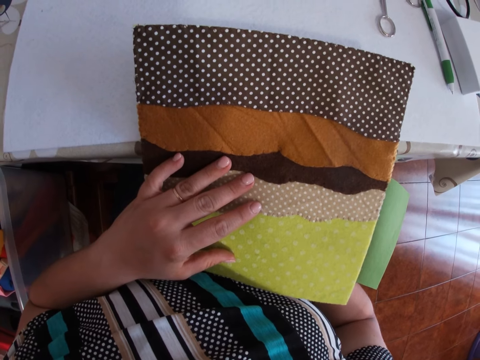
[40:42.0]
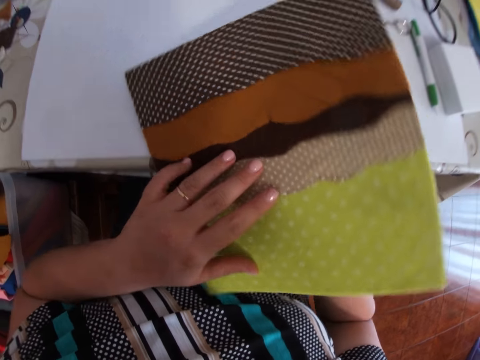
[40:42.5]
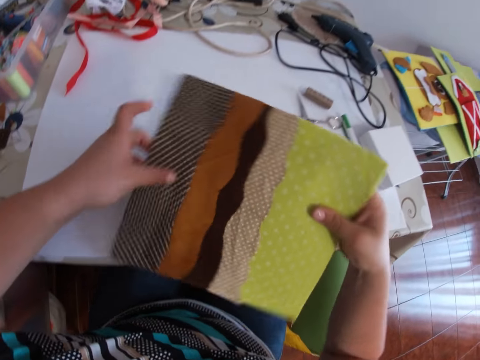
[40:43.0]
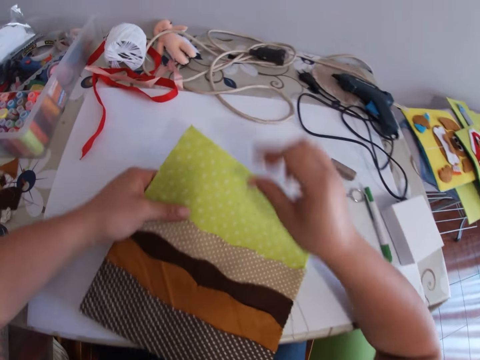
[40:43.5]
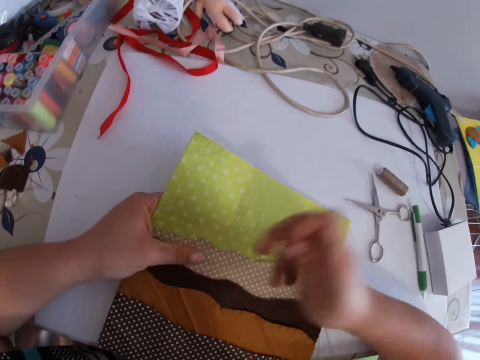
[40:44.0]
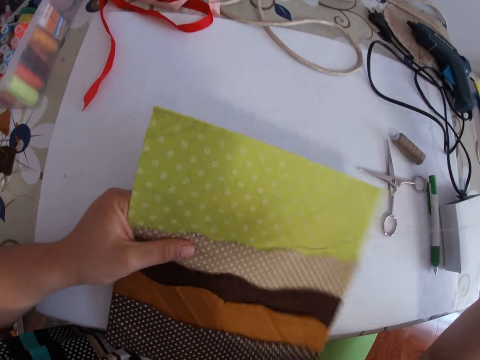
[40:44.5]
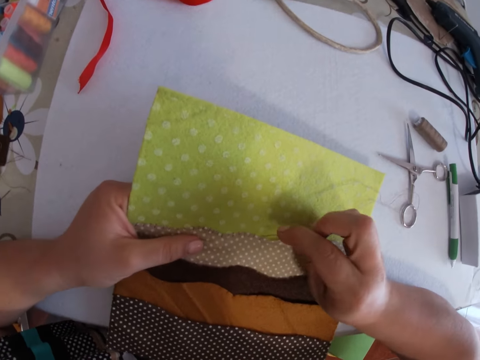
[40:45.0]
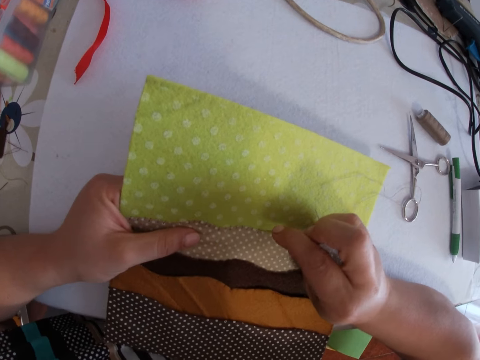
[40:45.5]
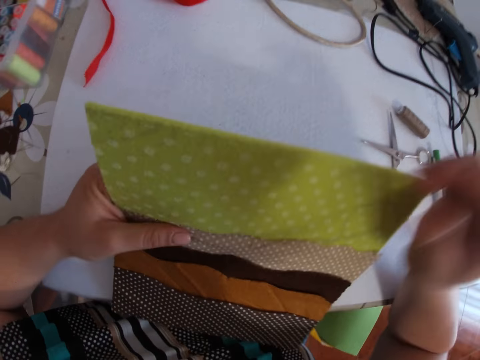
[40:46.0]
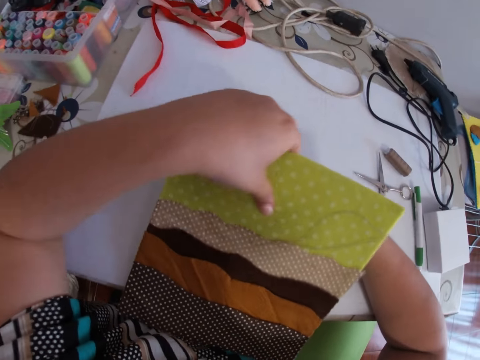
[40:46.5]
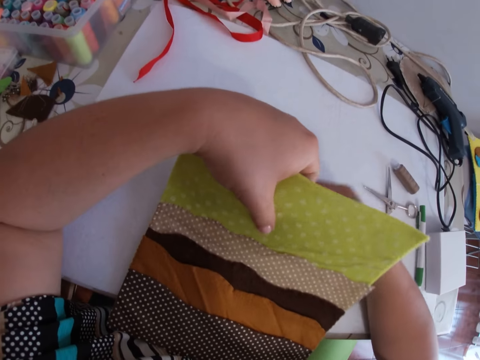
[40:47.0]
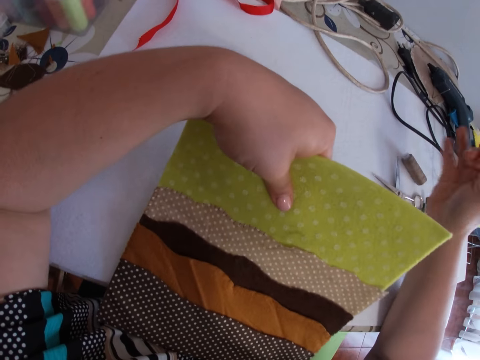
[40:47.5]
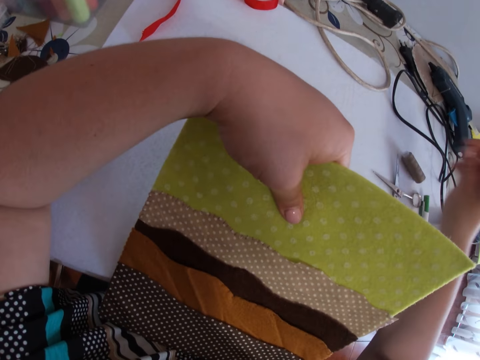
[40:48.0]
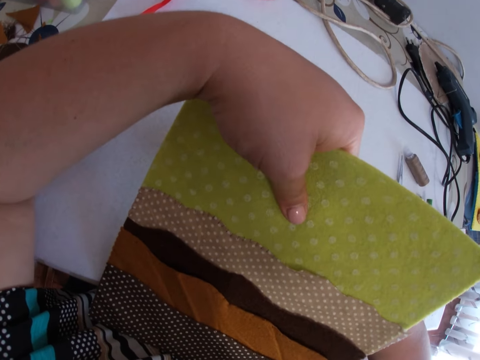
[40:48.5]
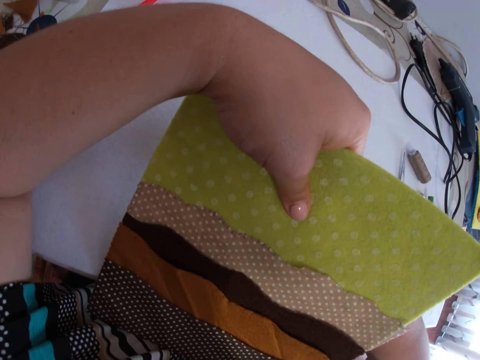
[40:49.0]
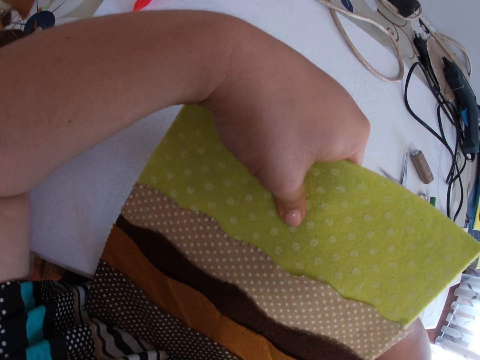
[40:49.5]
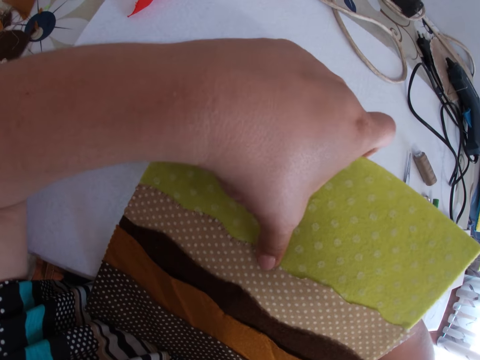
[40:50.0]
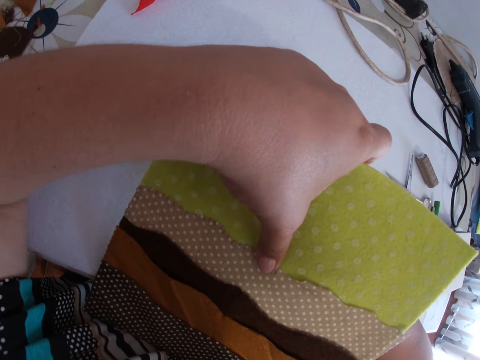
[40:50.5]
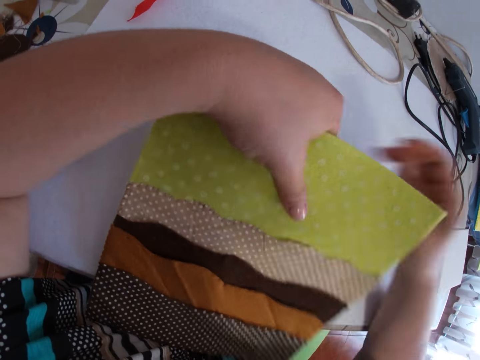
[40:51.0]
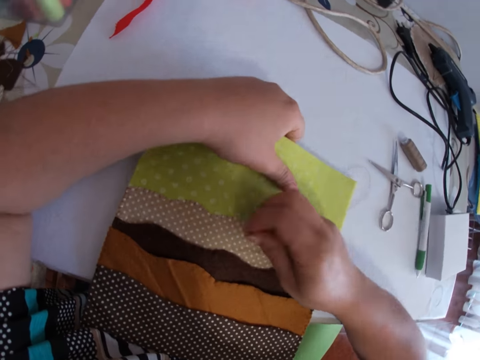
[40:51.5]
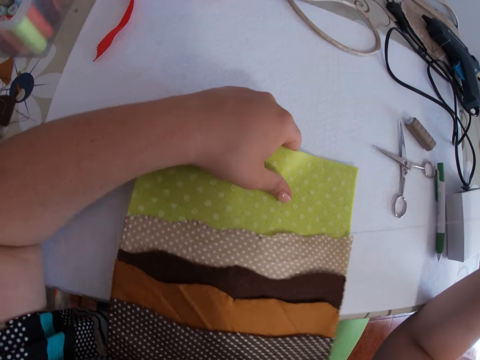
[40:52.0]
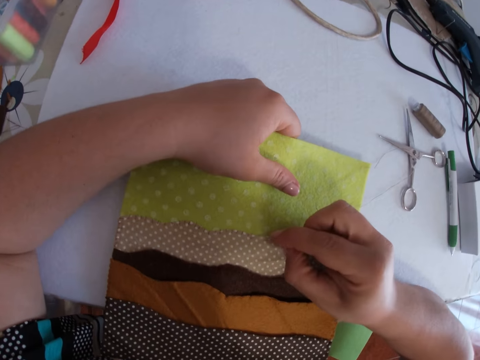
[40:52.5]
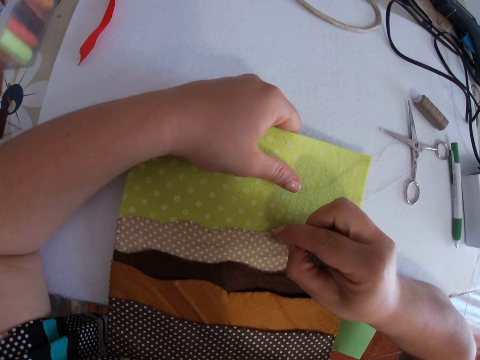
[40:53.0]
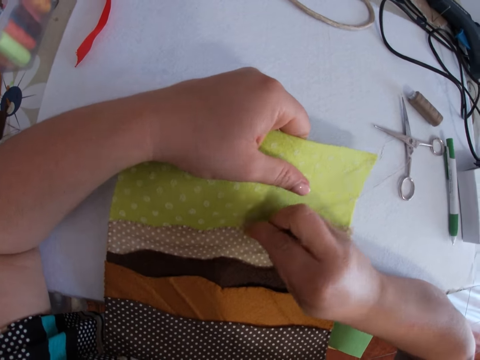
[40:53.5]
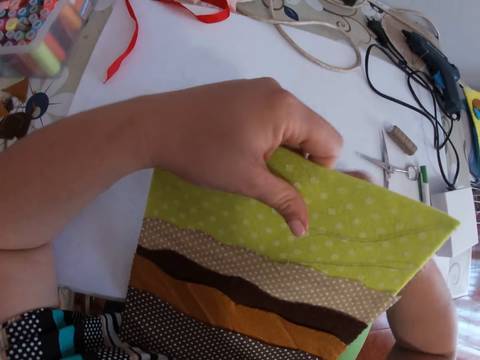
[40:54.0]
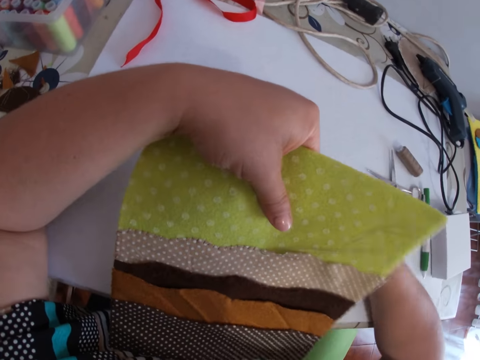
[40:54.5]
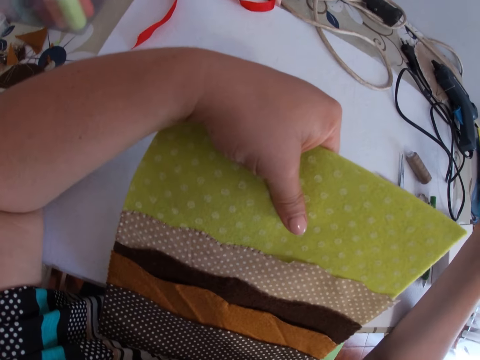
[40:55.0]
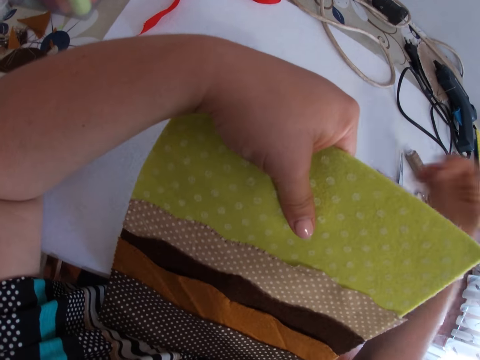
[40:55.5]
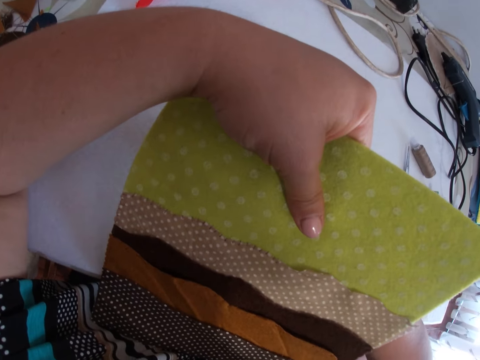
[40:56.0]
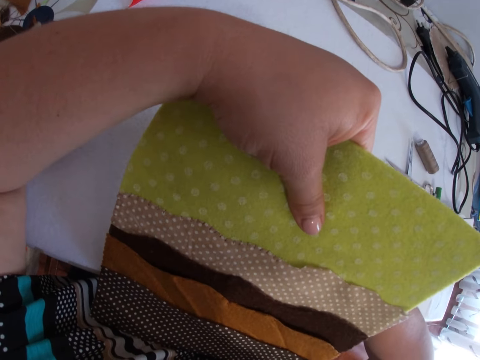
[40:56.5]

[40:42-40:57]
The camera wearer turns the mat. She stitches the mat. She holds the patched fabrics with her left hand.

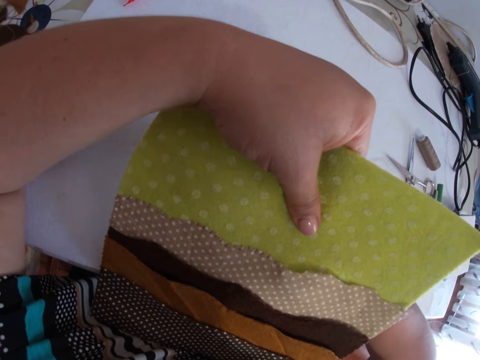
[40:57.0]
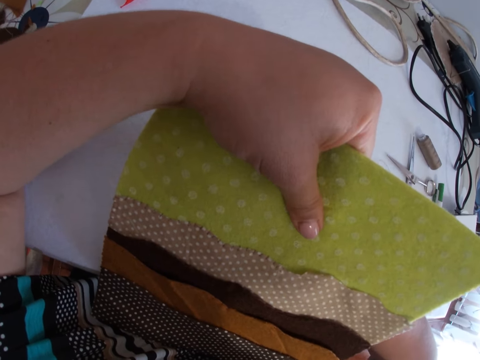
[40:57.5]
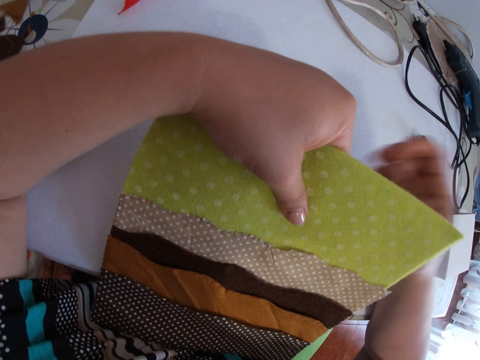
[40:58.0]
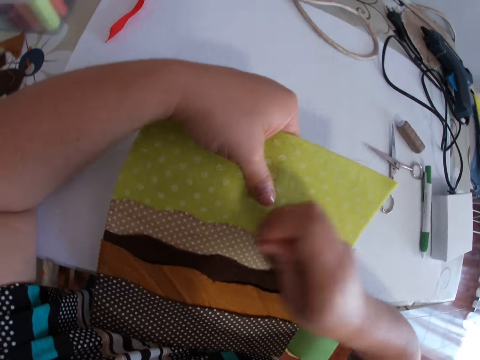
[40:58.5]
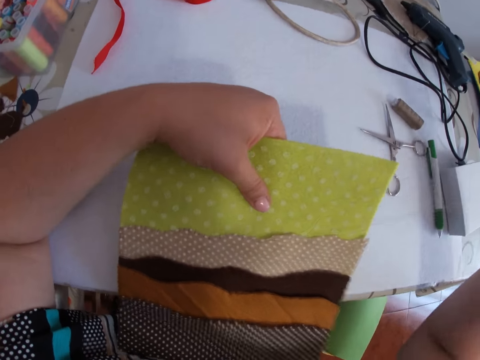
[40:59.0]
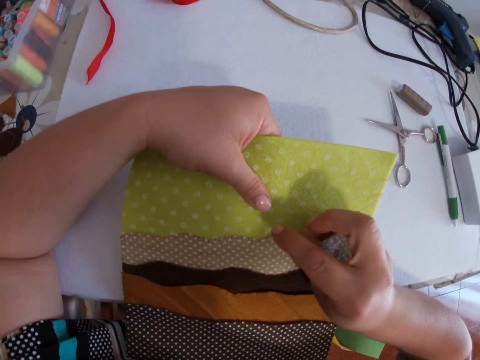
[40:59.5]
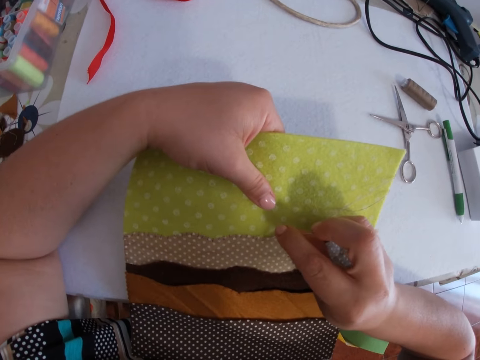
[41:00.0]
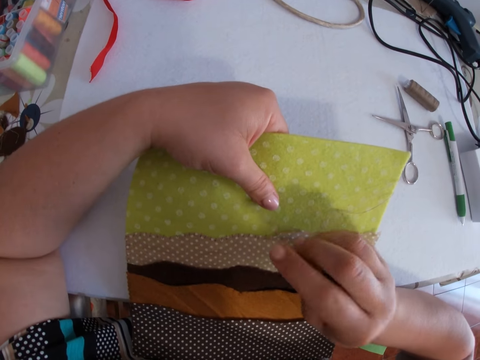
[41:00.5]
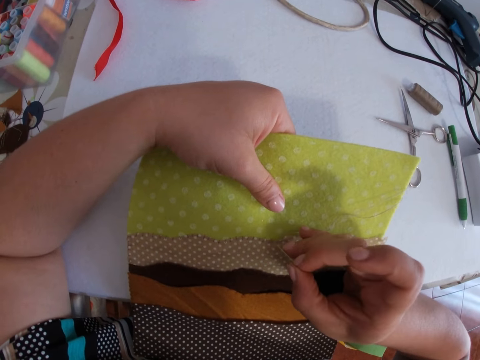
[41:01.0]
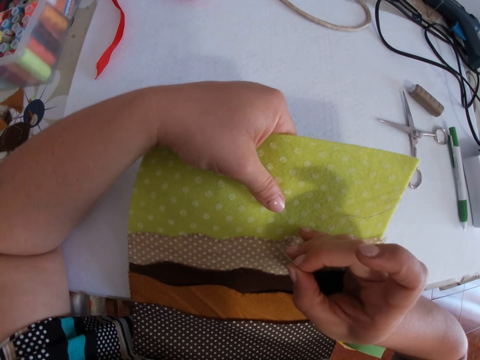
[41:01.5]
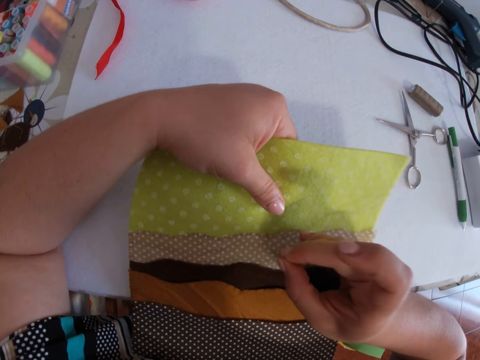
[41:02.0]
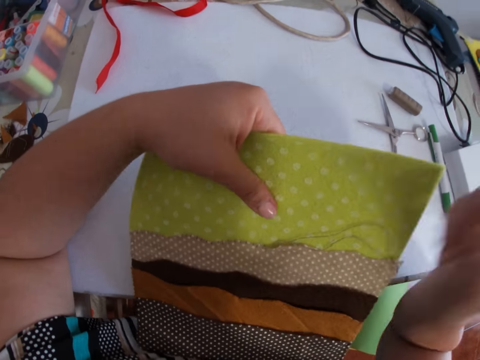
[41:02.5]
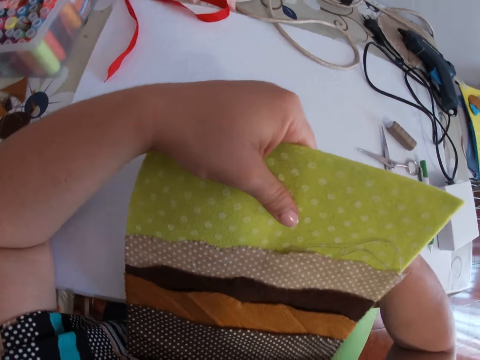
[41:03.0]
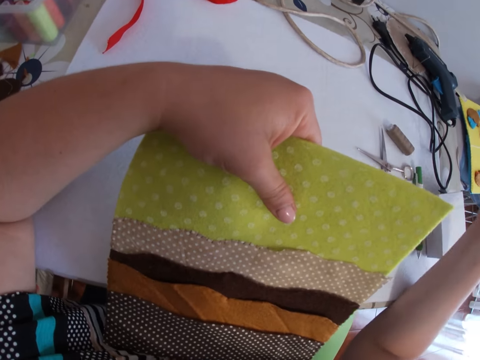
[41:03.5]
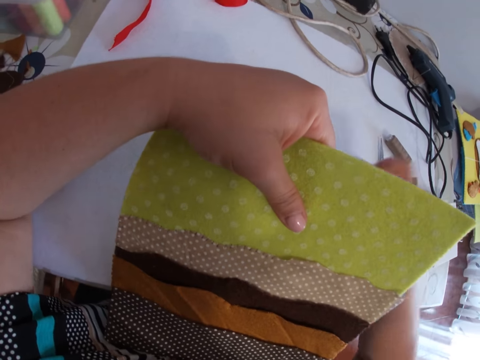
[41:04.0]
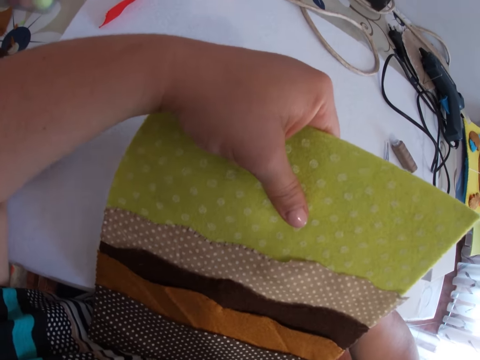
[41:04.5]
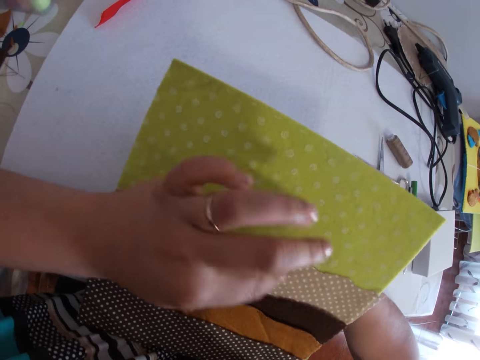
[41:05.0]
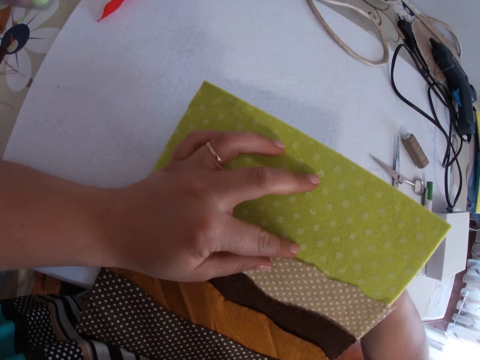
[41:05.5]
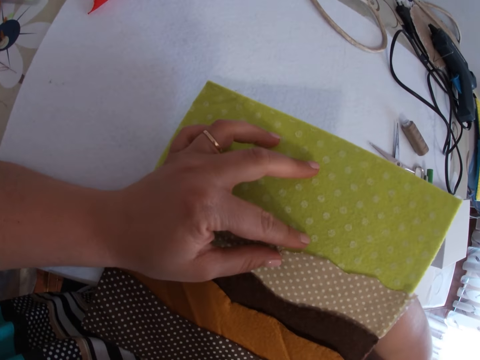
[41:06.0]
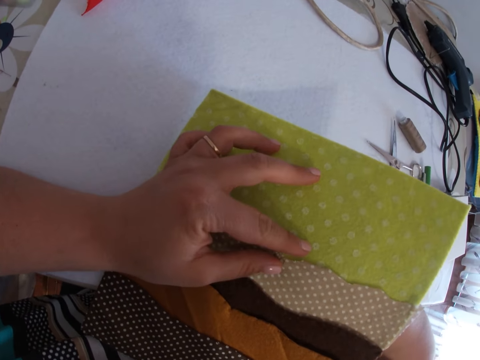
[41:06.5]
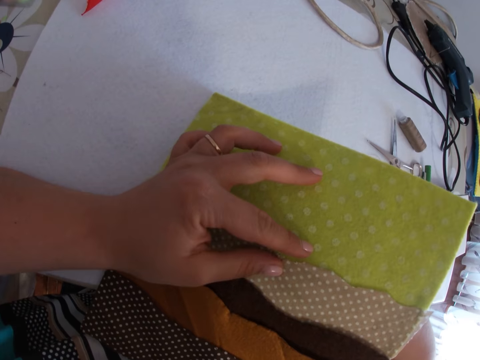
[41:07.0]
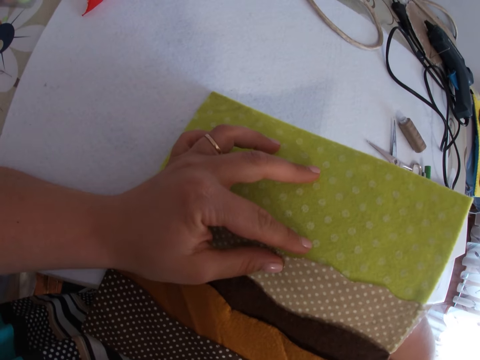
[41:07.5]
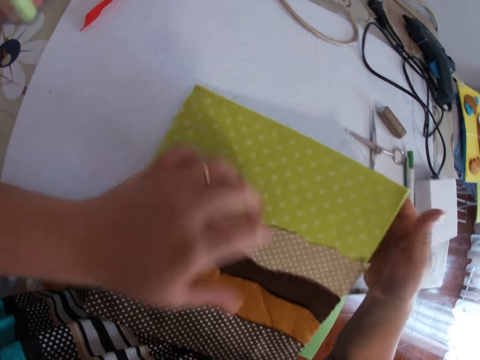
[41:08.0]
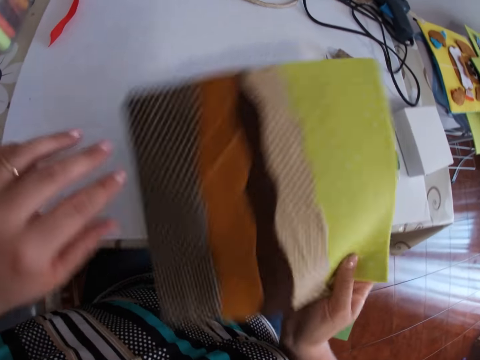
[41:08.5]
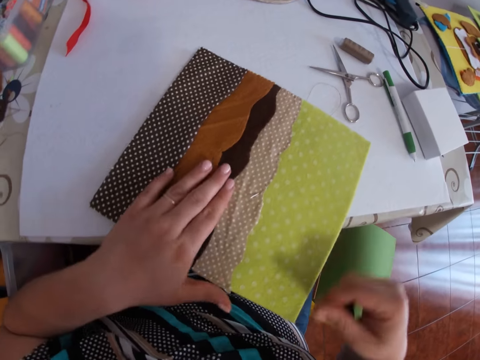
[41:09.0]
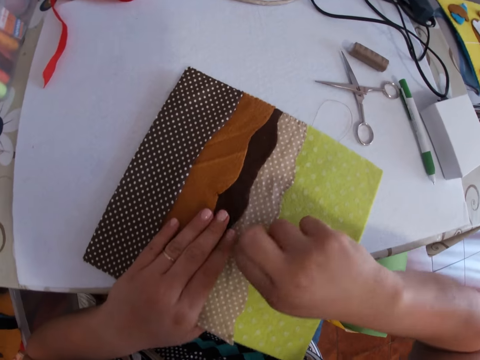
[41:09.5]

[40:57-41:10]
The camera wearer places her left hand on the patched fabrics. She inserts the threaded needle into the fabric. She adjusts the patched fabrics with her hands. She places the fabrics in her hands on the table. She places her left hand on the patched fabrics lying on the table.
